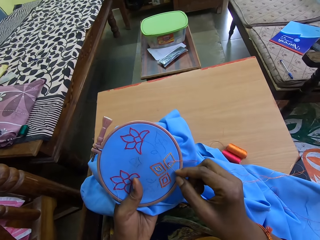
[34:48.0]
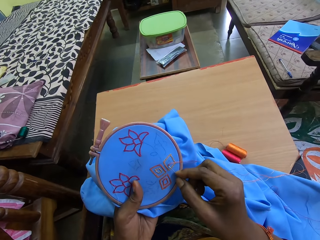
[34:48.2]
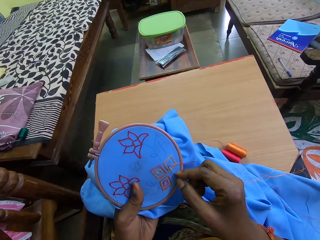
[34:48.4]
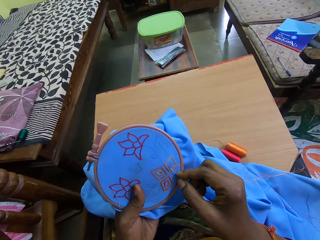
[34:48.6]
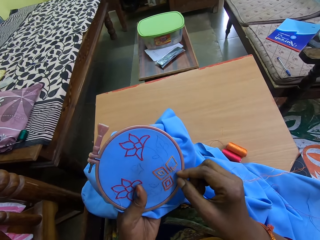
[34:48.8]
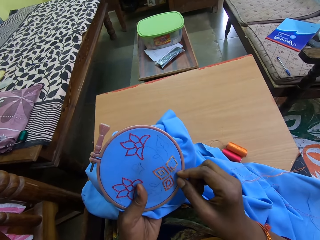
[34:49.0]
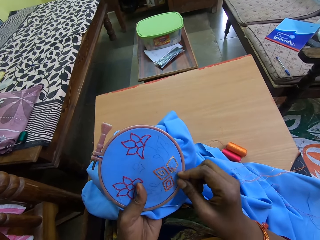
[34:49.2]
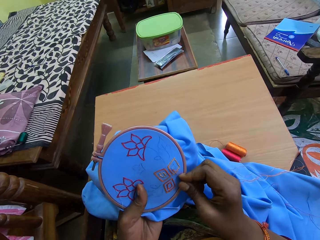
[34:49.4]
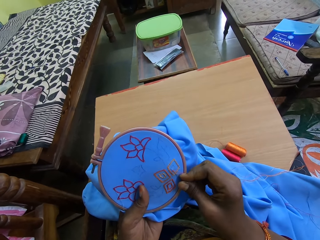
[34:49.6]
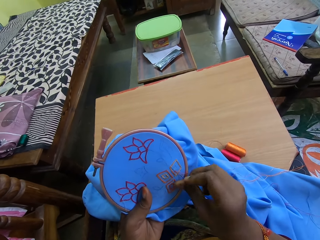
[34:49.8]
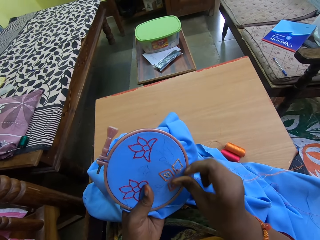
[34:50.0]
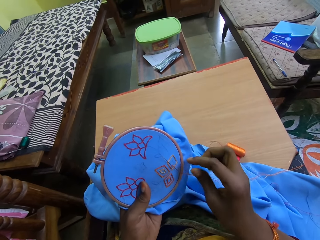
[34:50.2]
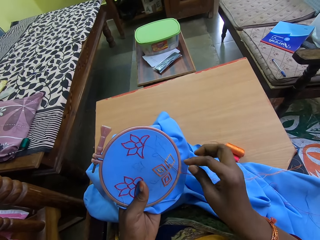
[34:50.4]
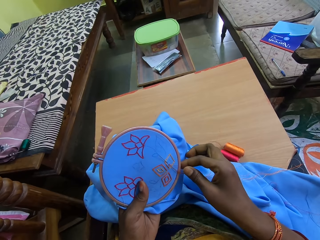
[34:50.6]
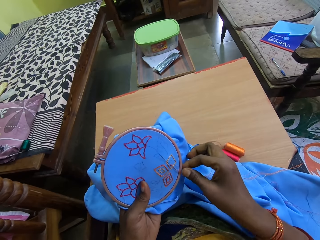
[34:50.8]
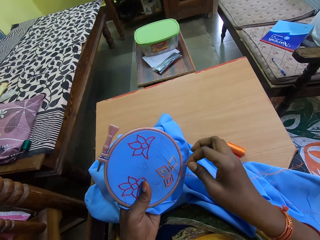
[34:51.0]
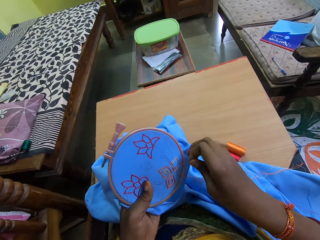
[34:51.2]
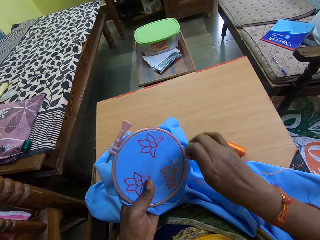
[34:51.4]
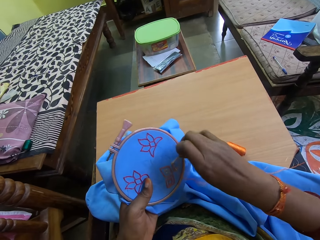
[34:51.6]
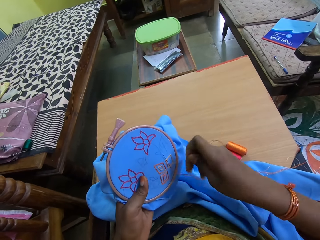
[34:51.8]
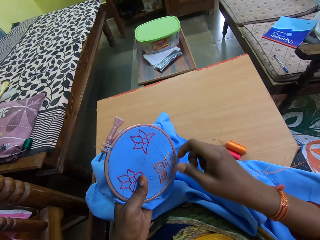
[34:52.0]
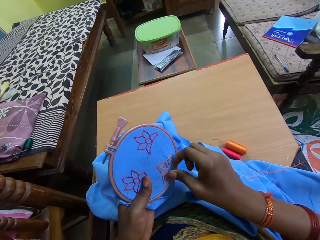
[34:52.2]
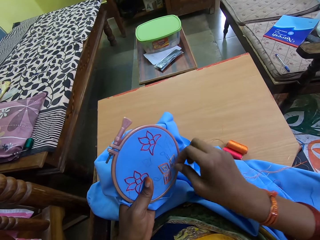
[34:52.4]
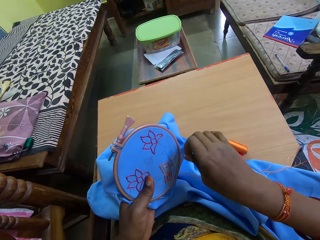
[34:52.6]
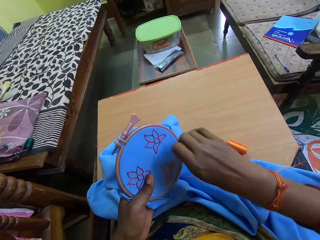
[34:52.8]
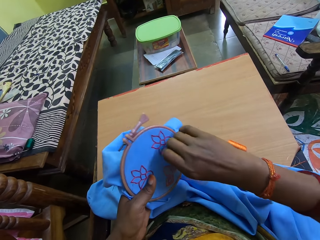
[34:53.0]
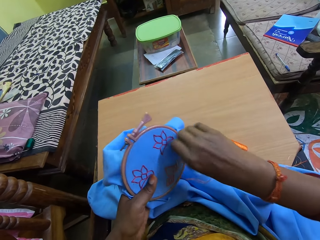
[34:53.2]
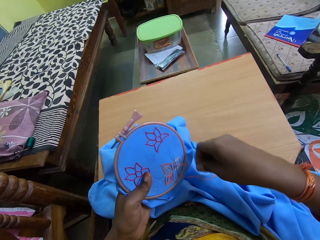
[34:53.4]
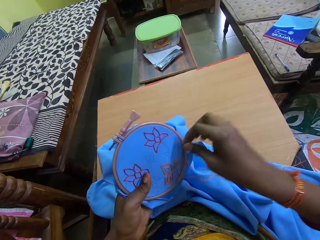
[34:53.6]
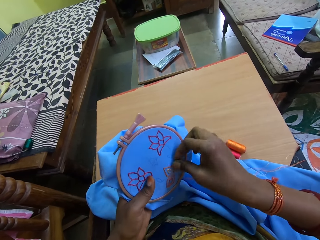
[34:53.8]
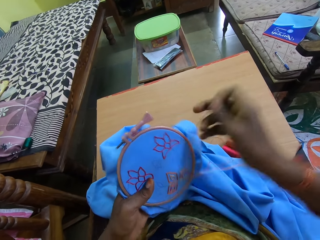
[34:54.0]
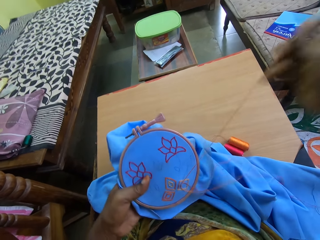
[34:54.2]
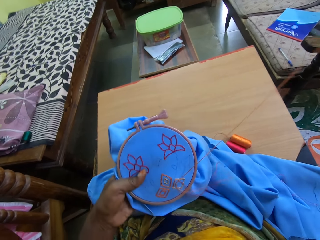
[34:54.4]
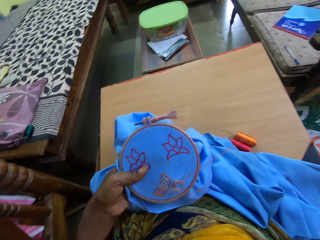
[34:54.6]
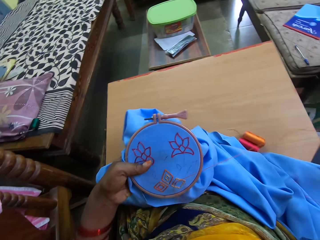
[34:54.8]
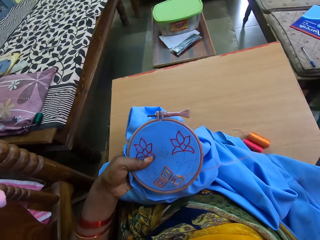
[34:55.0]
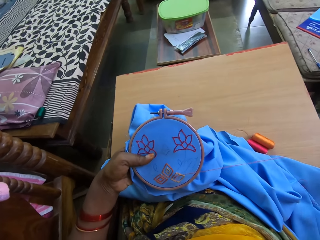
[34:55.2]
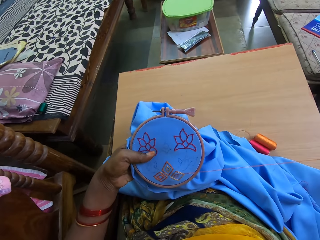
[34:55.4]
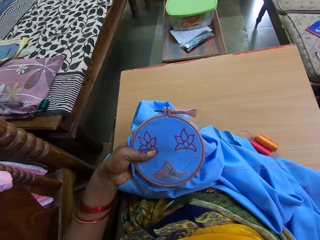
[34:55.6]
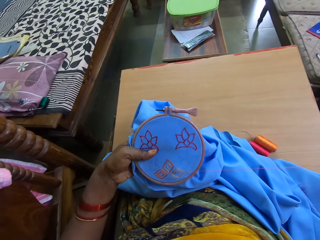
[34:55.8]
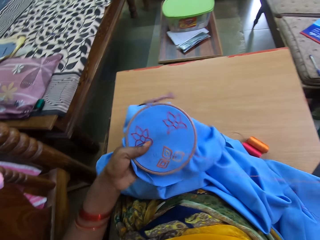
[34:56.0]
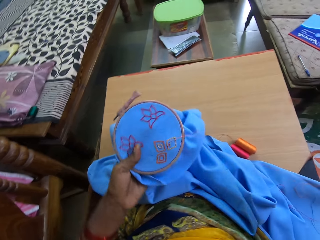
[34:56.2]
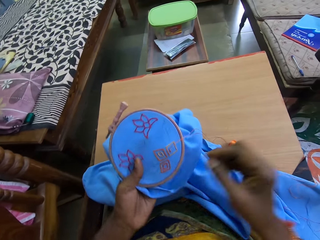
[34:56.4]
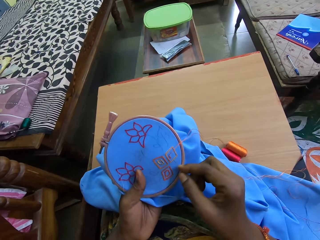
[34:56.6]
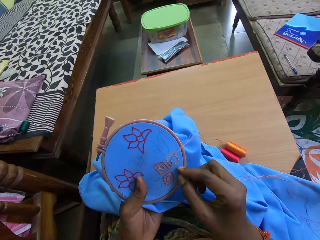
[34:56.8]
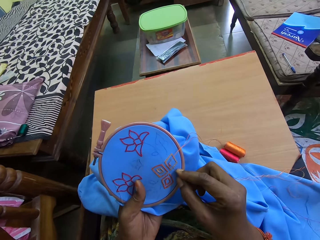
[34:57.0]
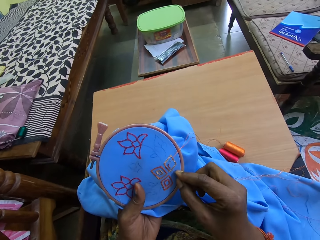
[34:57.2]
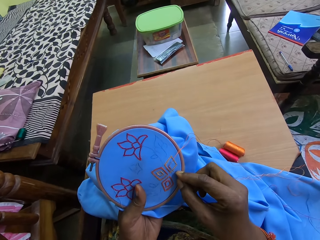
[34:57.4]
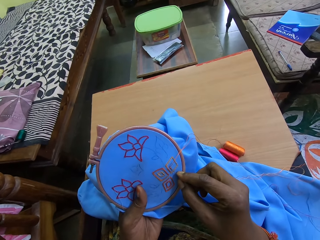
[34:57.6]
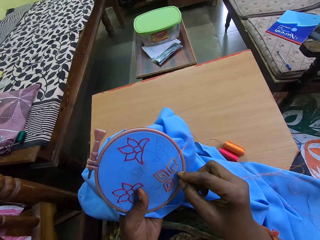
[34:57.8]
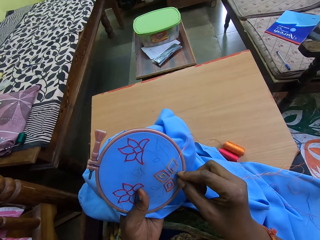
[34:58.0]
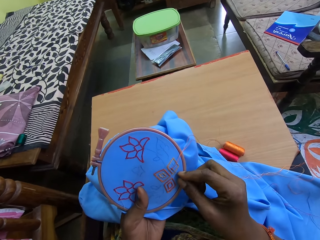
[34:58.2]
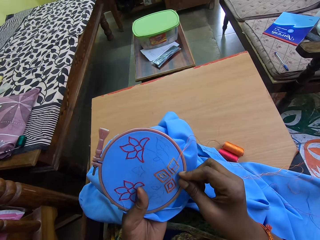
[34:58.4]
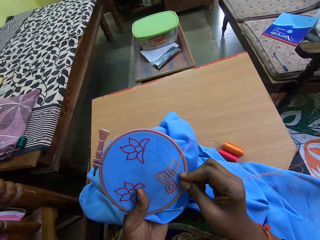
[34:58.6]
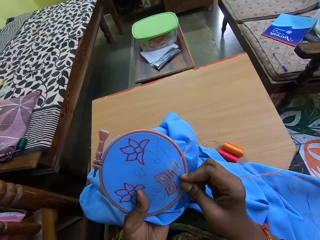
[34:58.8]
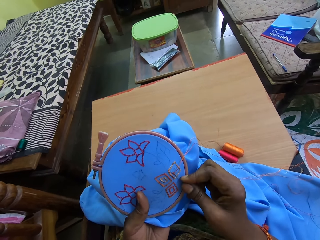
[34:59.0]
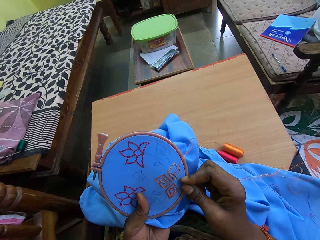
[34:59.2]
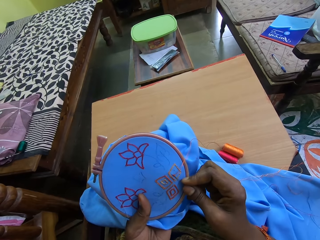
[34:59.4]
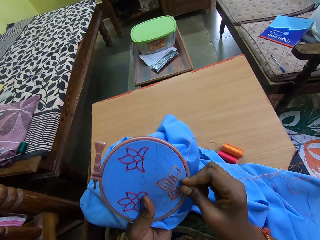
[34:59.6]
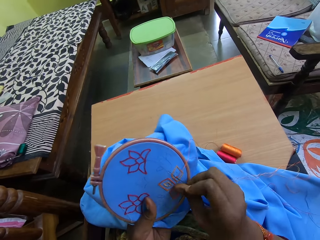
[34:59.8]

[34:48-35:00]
The camera wearer inserts the needle in her right hand into the fabric in her left hand. She moves the sewing thread on the fabric with her right hand. She draws out the needle from the fabric in her left hand with her right hand. She inserts the needle in her right hand into the fabric in her left hand.

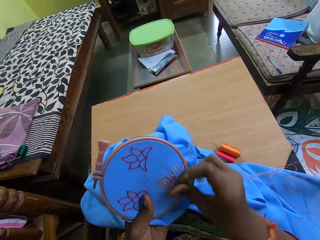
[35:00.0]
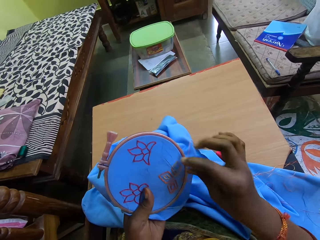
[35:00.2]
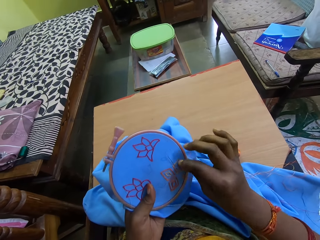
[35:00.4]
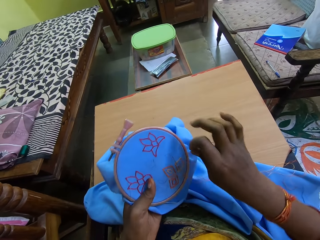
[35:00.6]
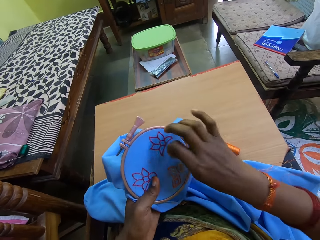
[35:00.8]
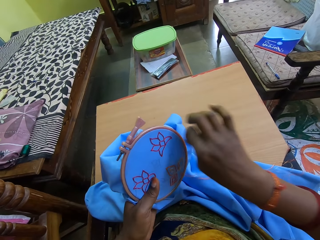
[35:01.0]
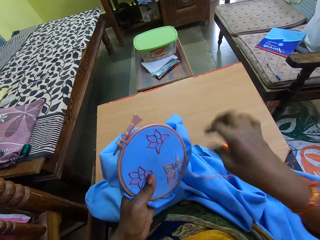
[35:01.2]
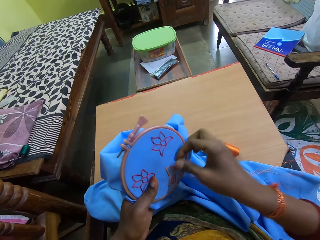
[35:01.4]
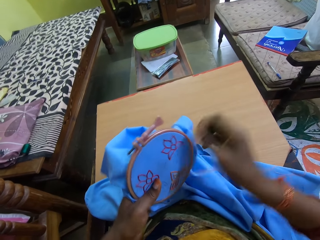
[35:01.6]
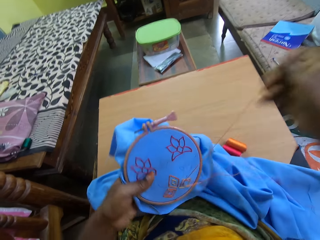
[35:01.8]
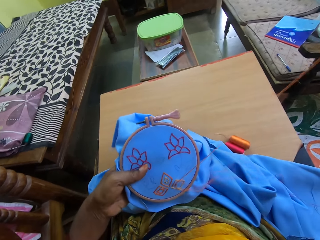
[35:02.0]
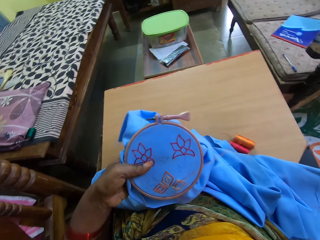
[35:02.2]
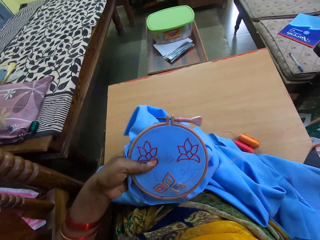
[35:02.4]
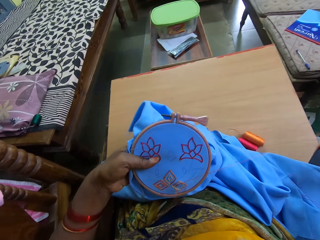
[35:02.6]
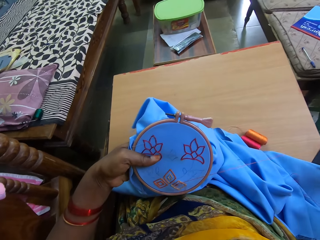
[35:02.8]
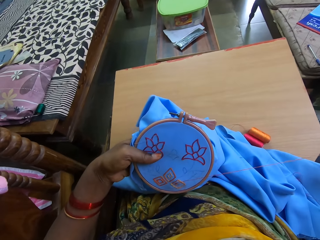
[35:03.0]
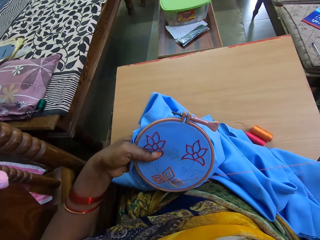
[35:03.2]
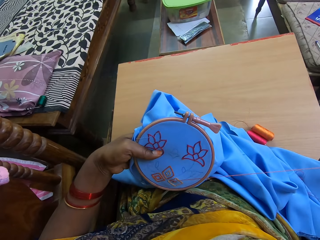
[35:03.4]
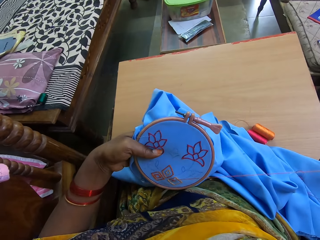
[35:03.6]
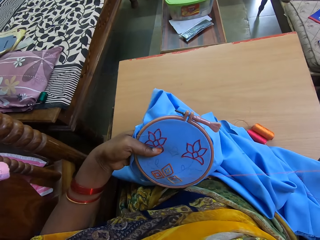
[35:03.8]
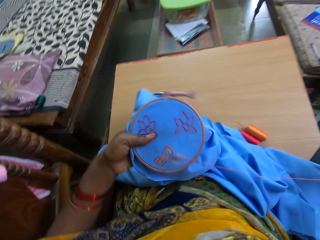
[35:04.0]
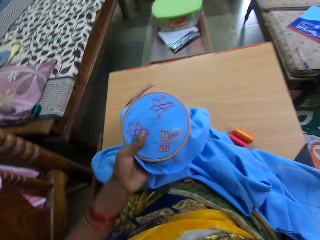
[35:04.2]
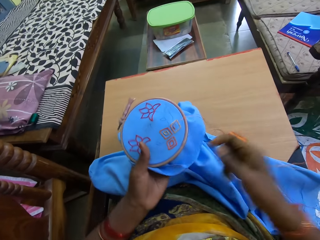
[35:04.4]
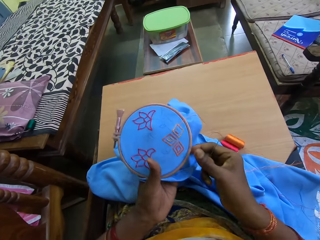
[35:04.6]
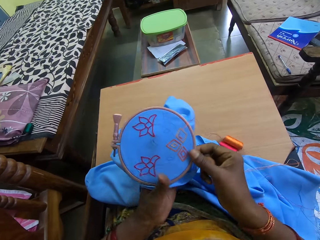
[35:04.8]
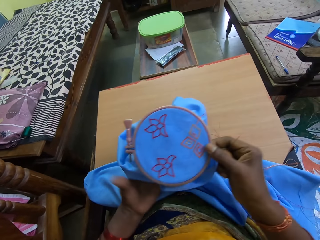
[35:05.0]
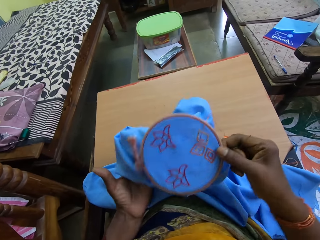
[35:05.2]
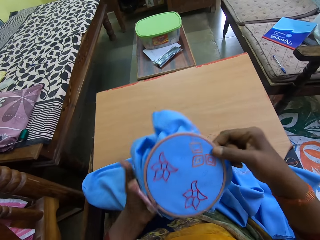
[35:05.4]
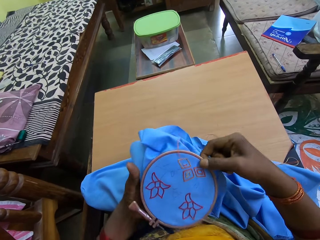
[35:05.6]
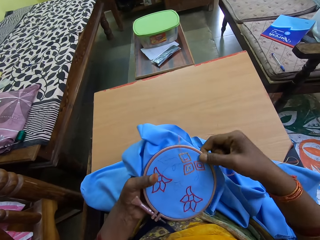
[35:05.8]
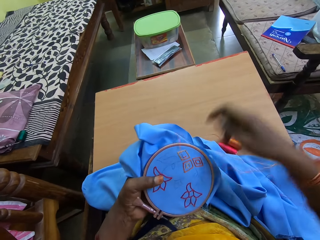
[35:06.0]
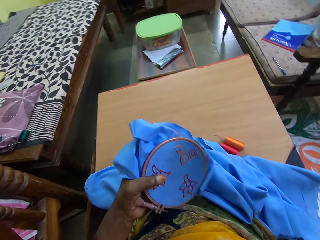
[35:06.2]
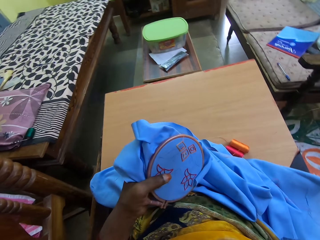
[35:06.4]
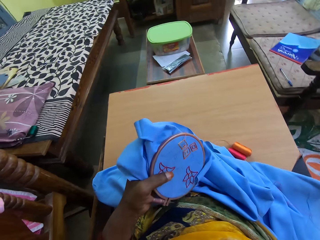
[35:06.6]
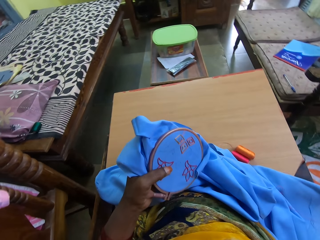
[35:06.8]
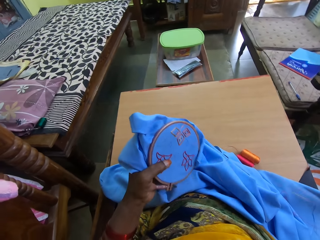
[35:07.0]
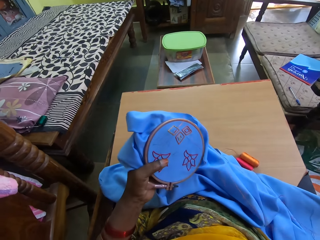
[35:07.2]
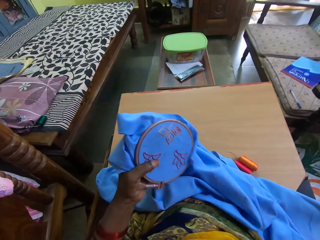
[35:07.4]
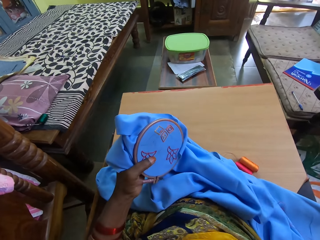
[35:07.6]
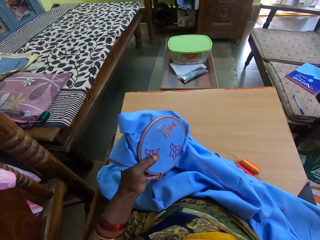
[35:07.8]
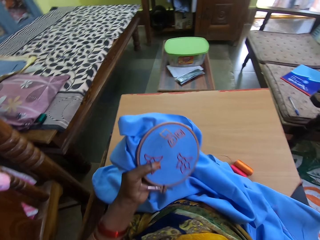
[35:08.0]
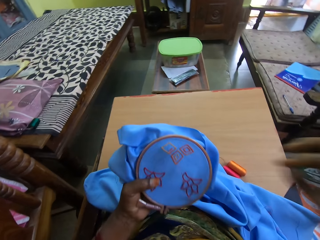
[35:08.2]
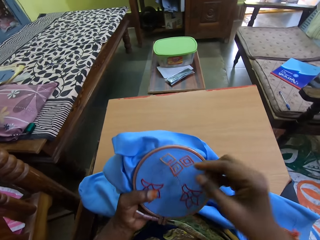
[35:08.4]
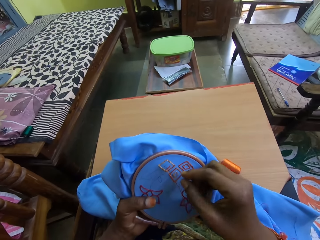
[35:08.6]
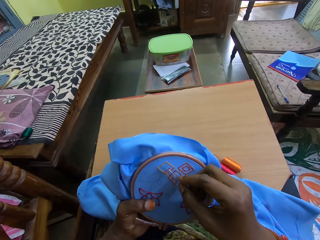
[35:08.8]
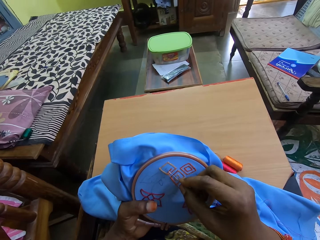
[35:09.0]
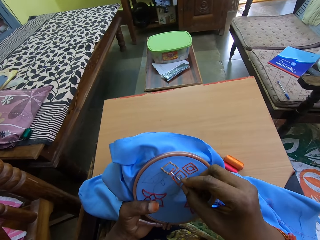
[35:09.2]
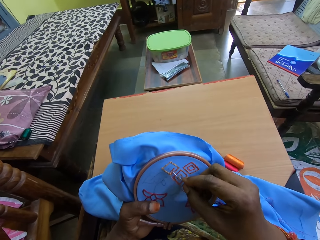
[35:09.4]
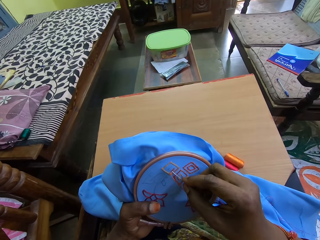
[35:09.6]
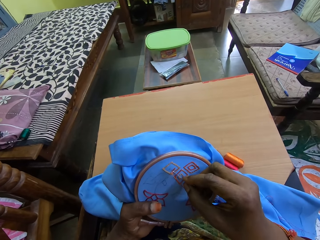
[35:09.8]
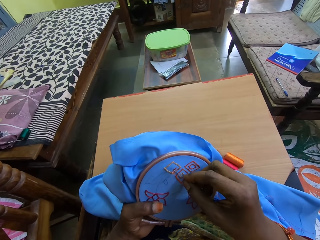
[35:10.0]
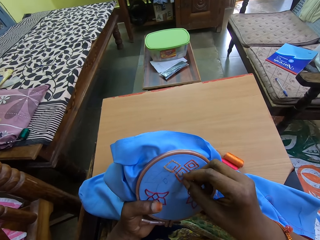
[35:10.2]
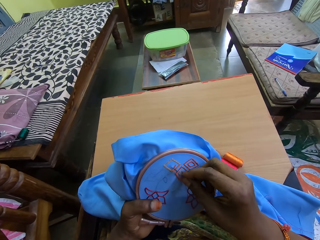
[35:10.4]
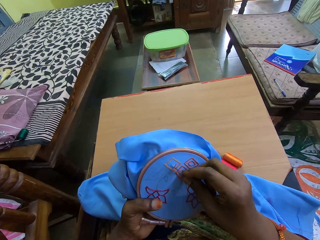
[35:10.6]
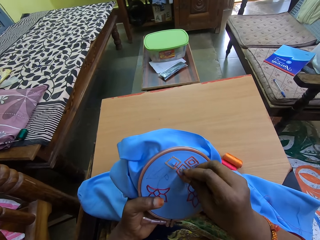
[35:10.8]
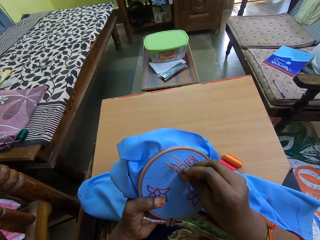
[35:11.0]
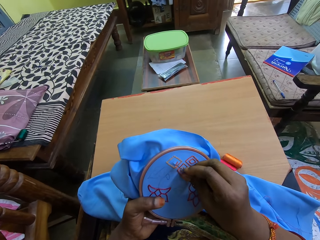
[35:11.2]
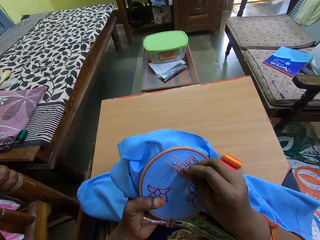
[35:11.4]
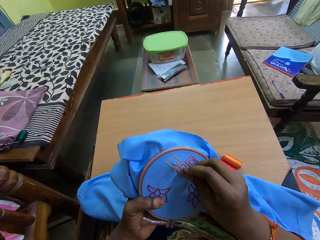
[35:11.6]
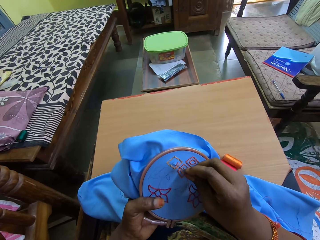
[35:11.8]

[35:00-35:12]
The camera wearer moves the sewing thread on the fabric with her right hand. She draws out the needle from a fabric in her left hand with her right hand. She inserts the needle in her right hand into the fabric in her left hand.
